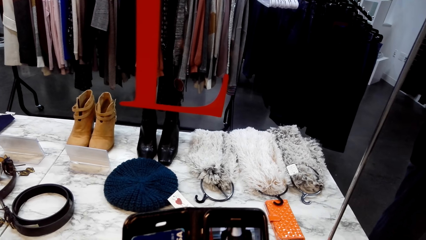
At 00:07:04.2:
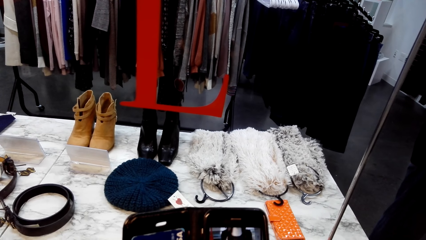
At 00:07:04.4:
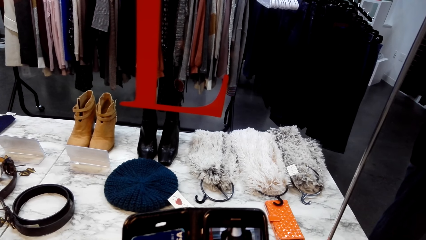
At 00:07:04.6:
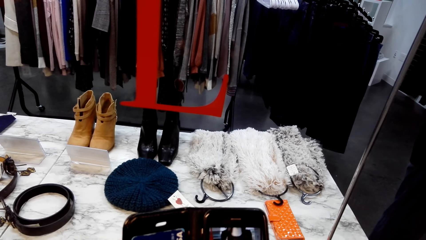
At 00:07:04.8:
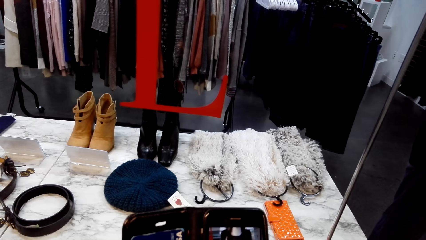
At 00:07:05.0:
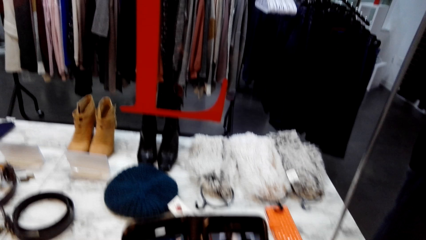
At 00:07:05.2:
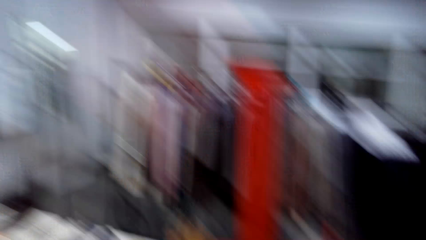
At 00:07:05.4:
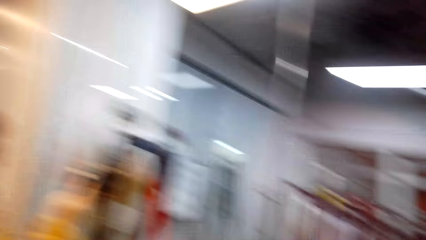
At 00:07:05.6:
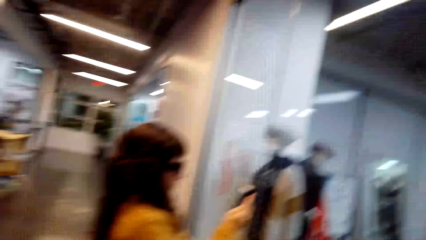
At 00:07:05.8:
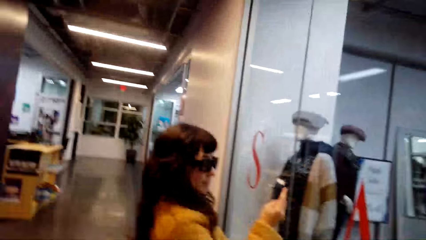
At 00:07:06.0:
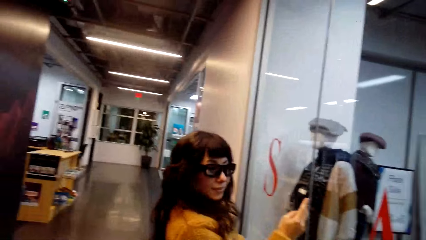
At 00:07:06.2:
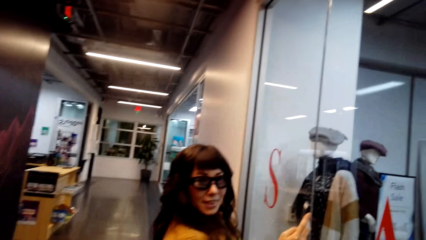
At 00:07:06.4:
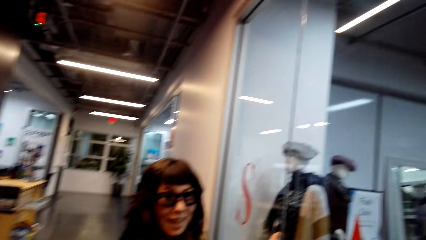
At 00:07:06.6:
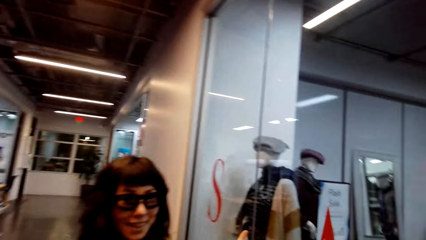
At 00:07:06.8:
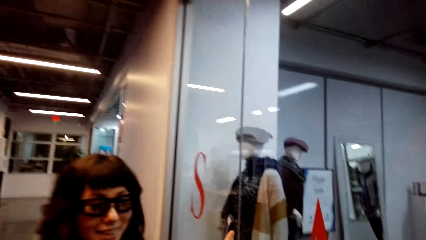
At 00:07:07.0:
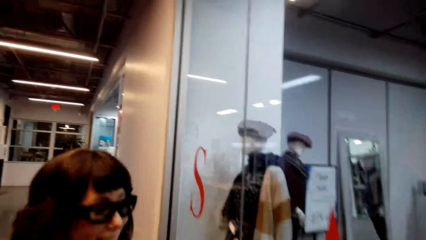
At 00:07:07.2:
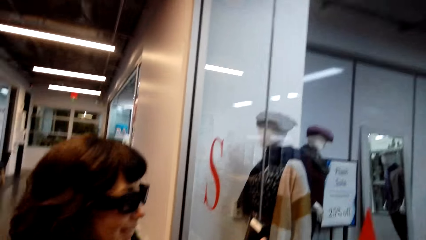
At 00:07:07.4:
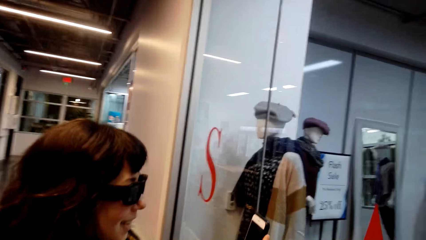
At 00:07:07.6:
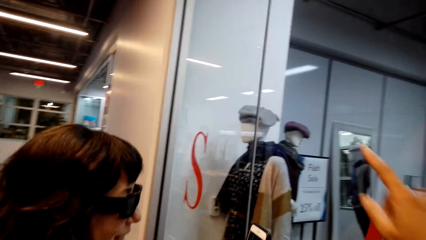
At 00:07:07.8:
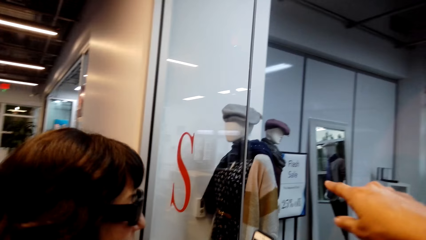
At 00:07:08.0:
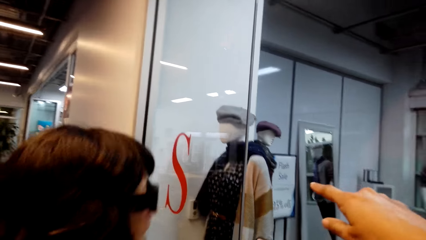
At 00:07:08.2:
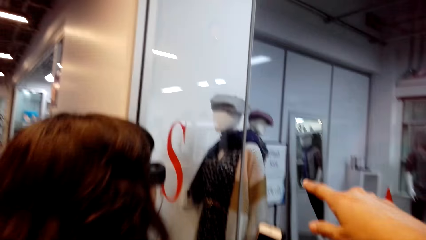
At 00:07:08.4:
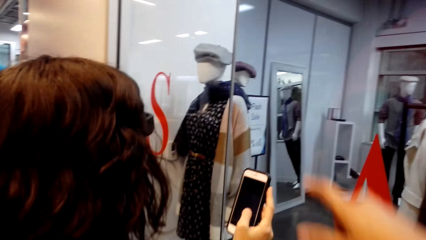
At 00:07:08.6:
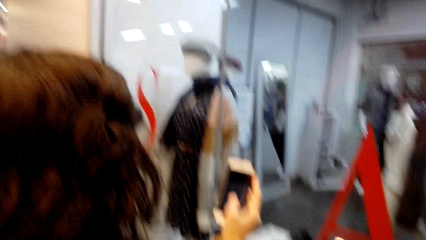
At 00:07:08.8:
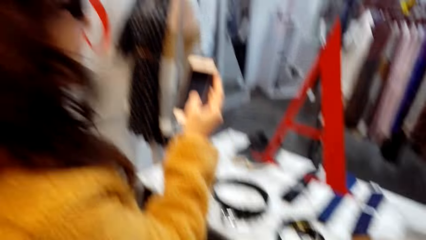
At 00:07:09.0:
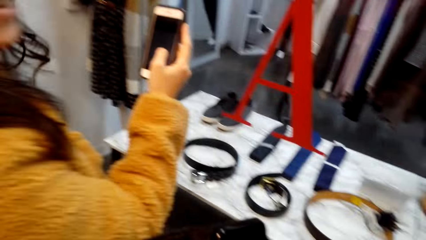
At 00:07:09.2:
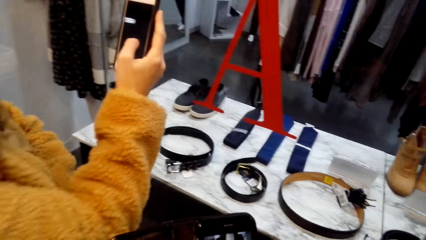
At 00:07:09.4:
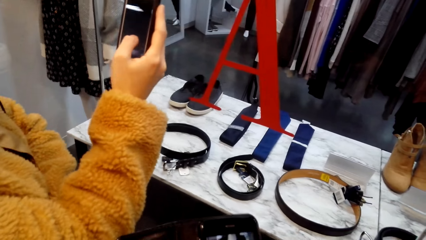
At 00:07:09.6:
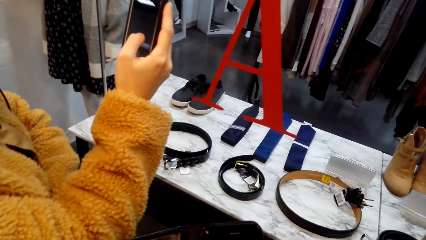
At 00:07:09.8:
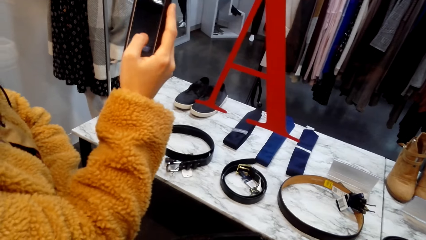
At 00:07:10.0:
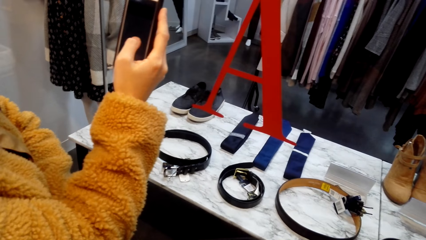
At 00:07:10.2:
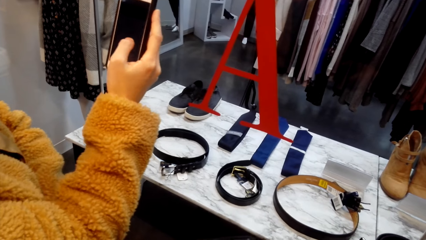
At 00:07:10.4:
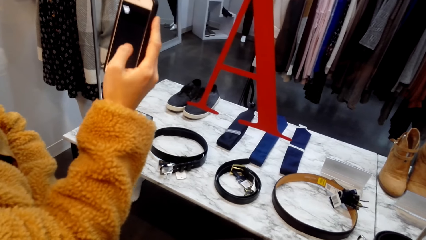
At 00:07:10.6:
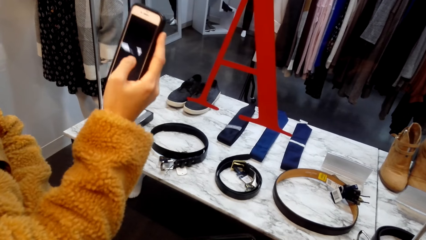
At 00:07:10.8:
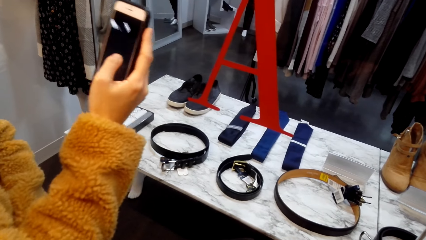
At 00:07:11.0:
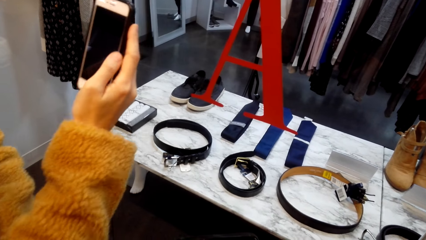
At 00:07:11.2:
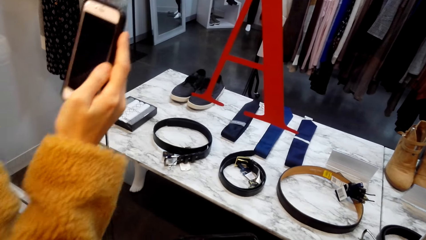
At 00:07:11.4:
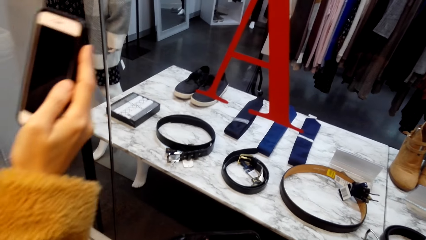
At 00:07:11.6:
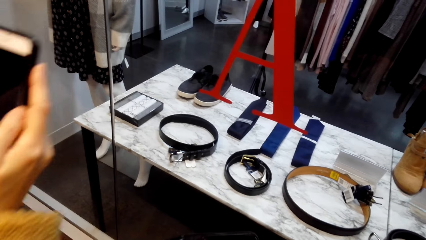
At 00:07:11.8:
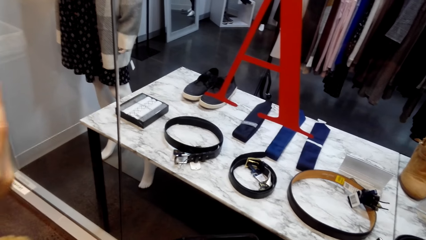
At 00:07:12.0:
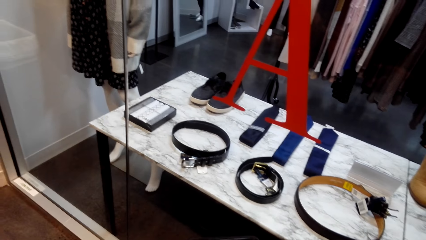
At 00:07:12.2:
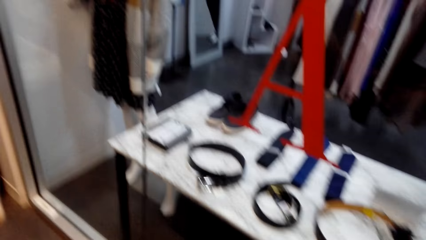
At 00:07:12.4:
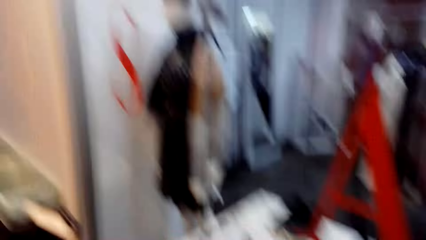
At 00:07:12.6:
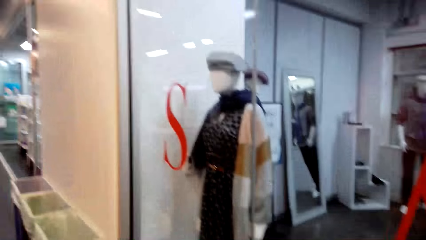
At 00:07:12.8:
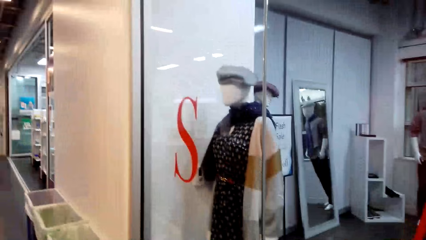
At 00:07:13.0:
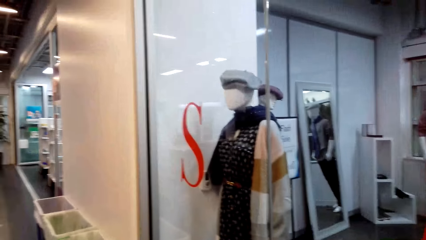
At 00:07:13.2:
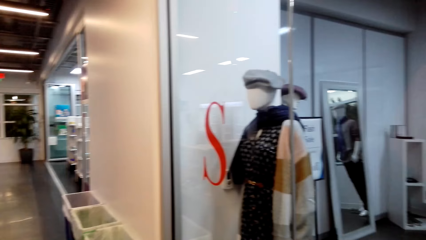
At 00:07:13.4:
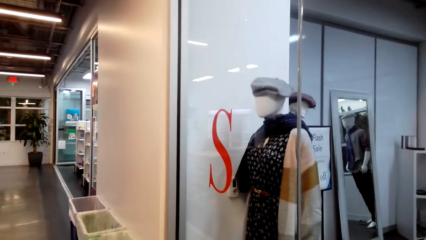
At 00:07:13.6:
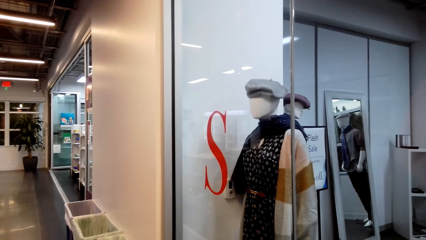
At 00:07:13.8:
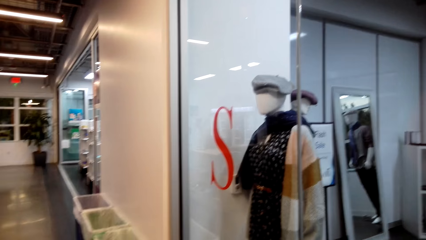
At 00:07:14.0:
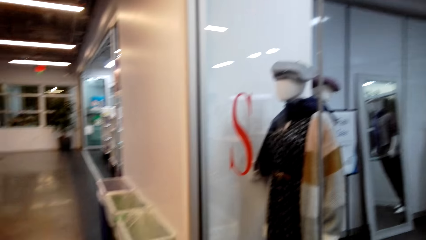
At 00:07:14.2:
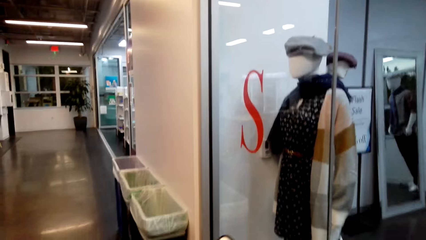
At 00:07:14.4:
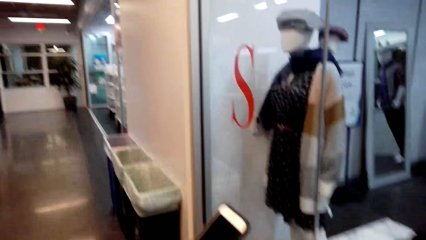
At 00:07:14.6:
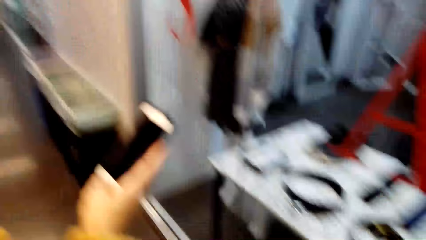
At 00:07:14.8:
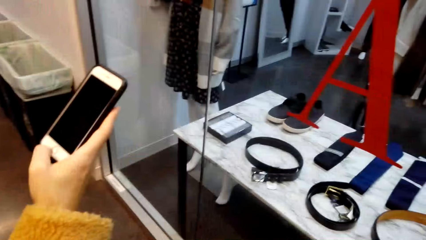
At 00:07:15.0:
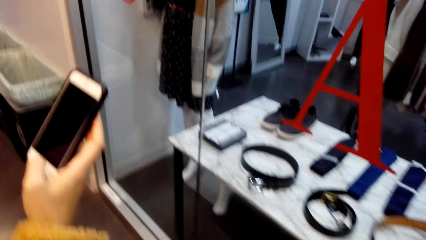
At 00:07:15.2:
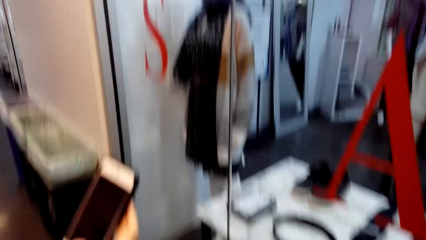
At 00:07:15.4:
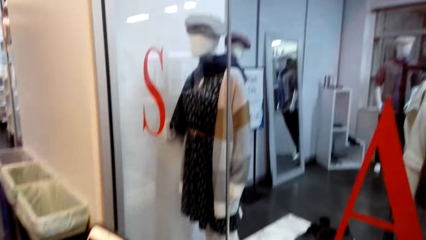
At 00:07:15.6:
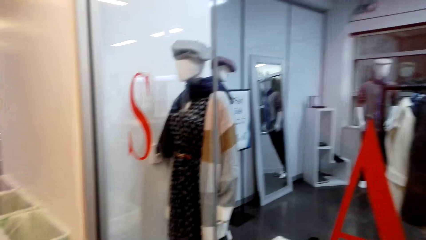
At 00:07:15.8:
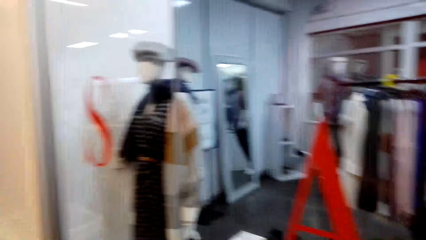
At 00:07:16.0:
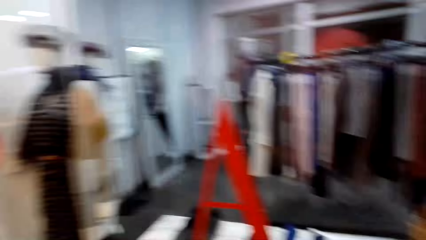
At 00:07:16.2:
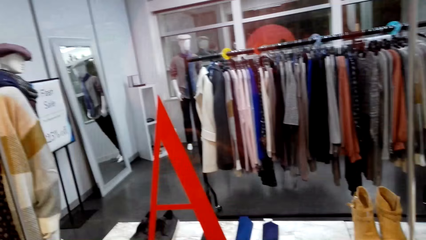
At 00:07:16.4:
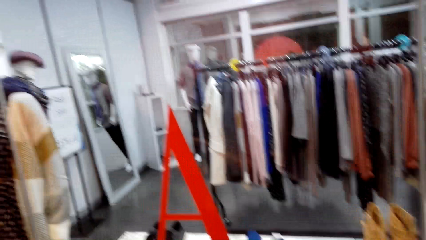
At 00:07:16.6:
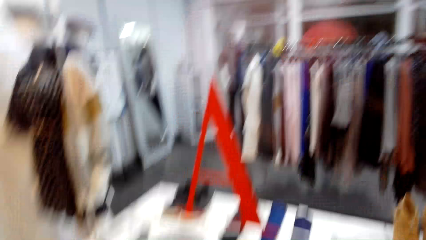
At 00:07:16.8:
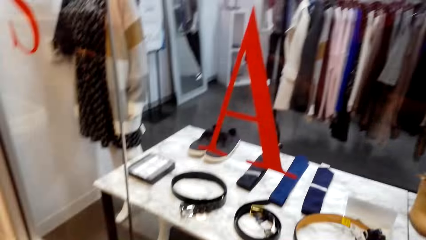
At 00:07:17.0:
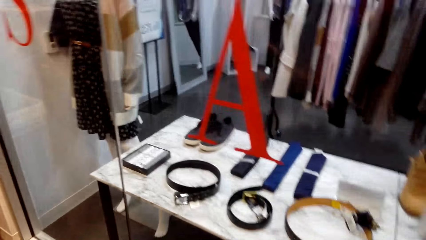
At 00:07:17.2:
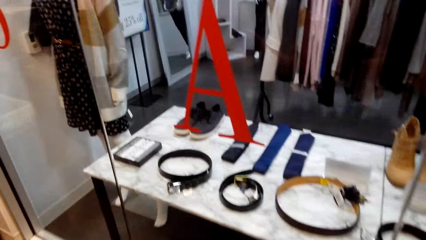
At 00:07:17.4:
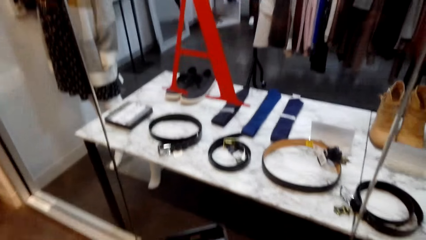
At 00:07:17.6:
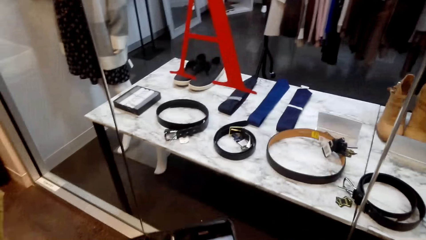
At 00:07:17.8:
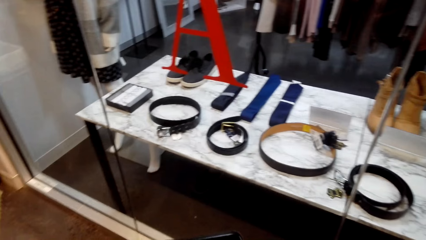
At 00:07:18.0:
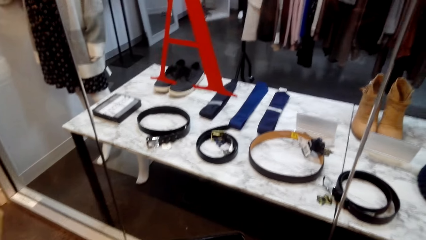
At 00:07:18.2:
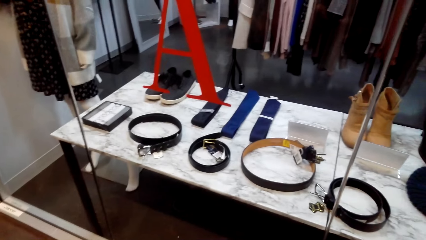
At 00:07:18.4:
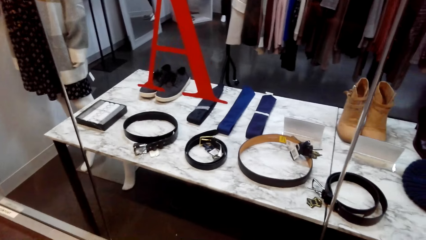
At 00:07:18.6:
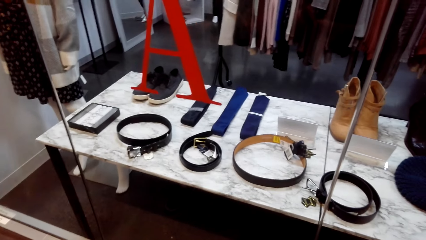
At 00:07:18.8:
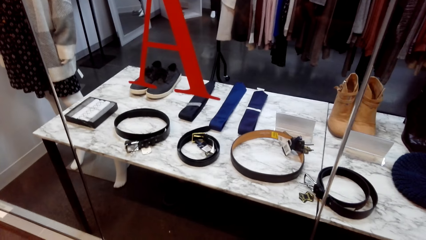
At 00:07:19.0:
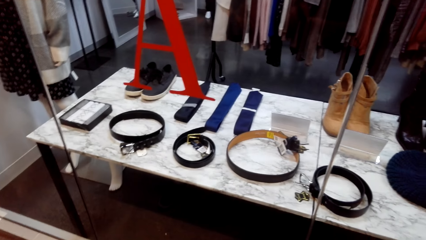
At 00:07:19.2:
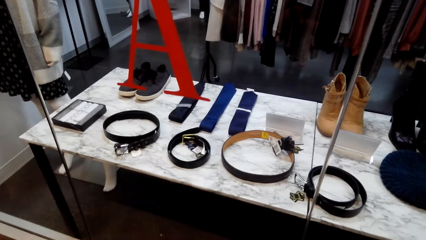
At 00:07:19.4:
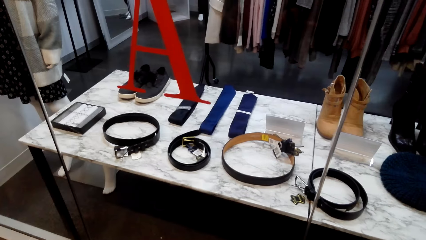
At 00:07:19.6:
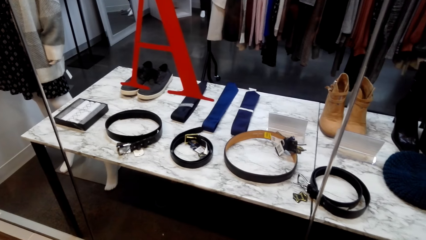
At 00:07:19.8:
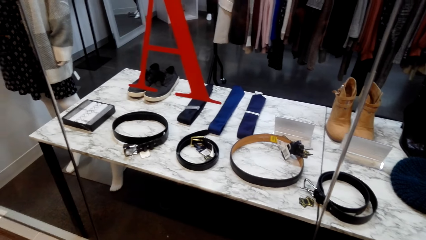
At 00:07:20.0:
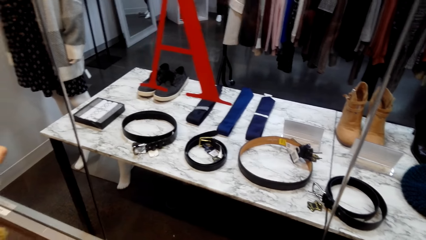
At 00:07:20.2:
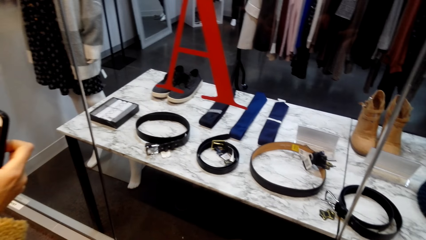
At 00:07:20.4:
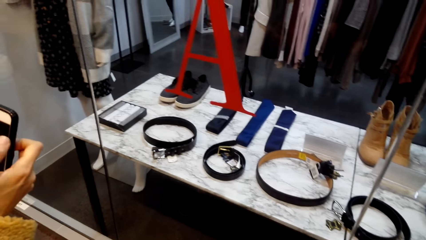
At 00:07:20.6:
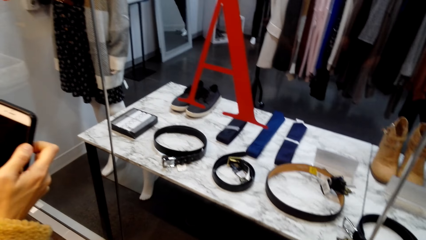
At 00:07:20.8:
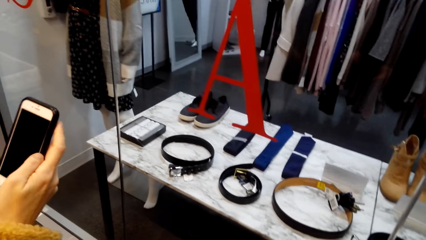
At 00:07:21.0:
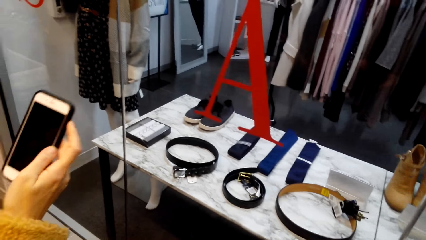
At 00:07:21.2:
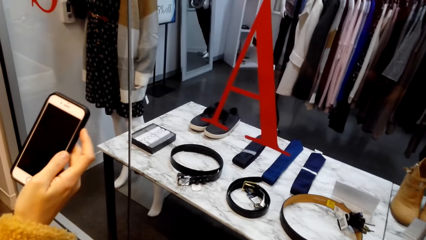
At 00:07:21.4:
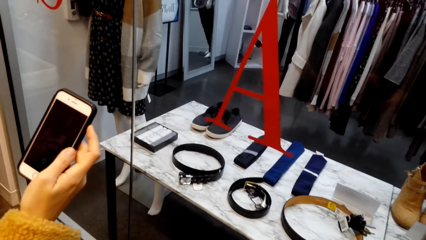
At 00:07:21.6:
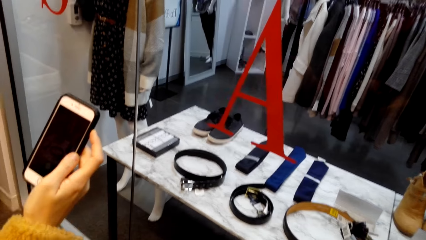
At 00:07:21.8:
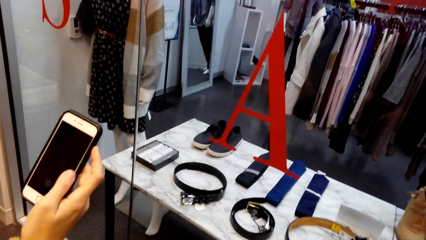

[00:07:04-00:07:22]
The camera wearer looks at a woman. They talk with the woman. The woman holds her phone. The camera wearer talks with the woman.
